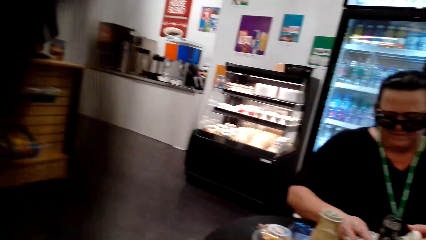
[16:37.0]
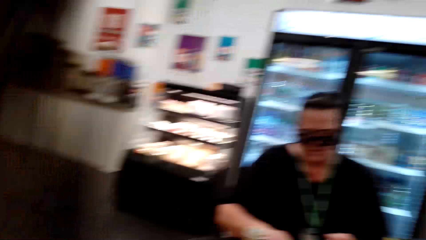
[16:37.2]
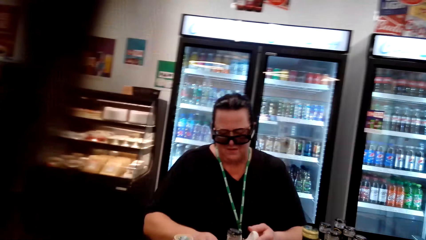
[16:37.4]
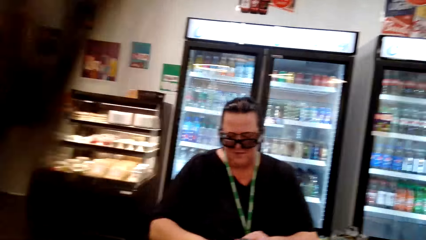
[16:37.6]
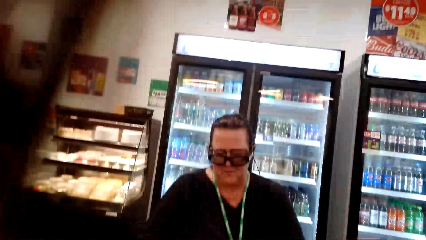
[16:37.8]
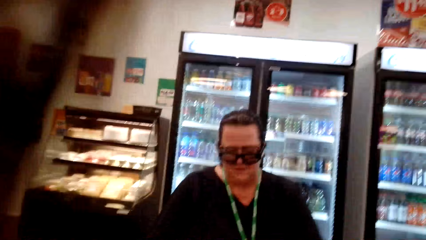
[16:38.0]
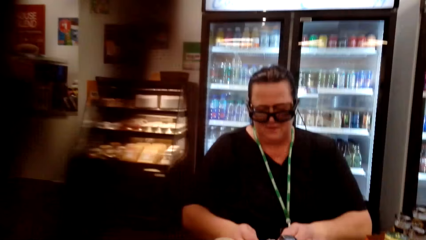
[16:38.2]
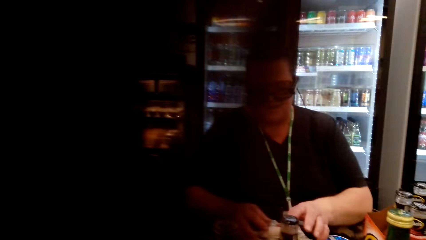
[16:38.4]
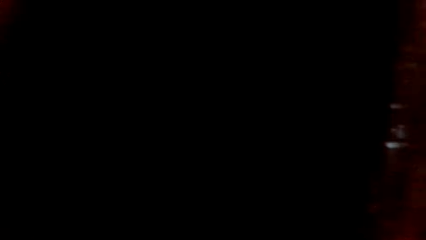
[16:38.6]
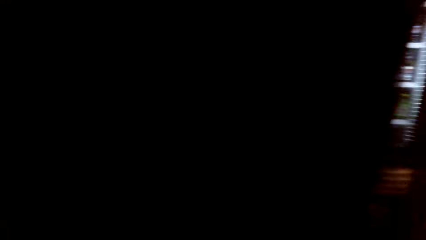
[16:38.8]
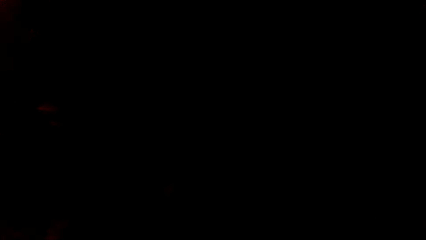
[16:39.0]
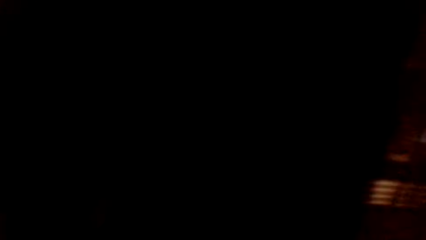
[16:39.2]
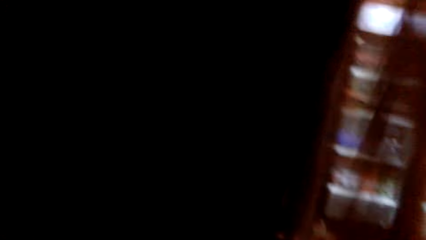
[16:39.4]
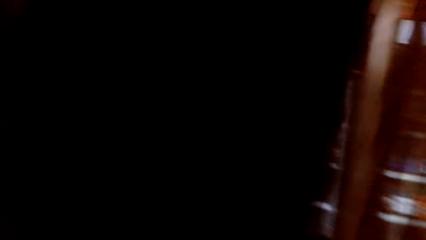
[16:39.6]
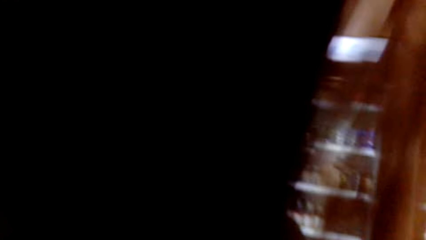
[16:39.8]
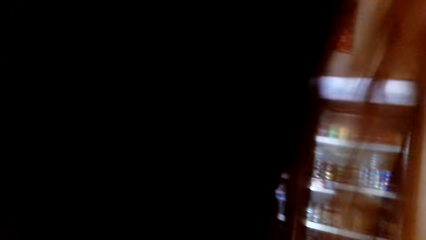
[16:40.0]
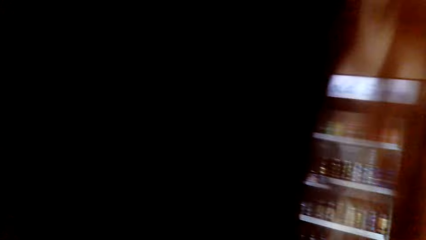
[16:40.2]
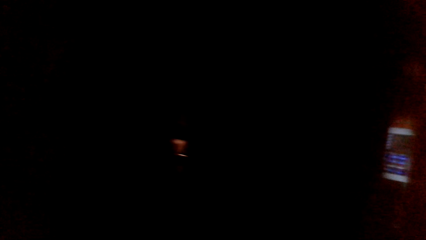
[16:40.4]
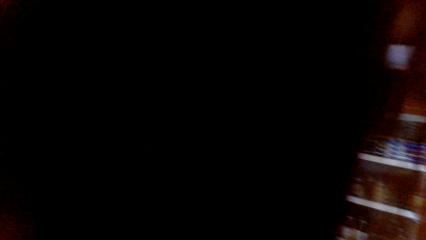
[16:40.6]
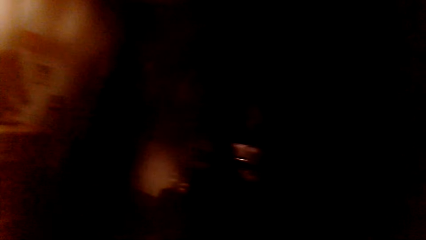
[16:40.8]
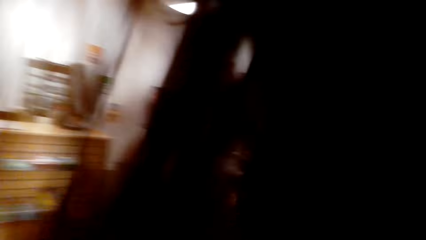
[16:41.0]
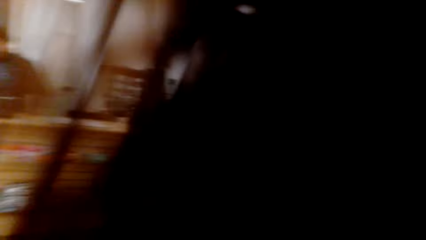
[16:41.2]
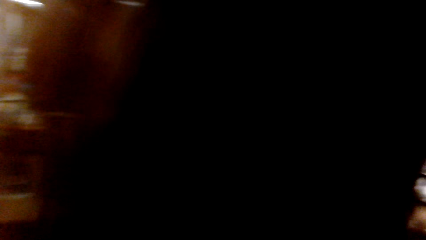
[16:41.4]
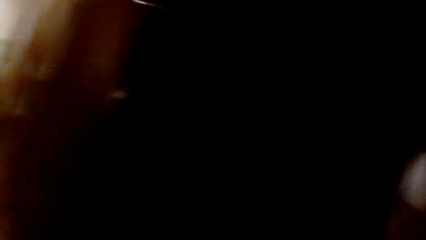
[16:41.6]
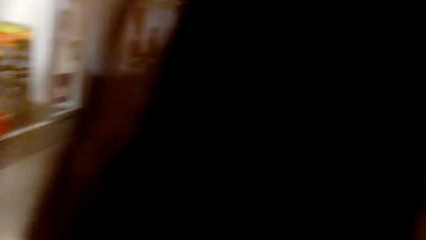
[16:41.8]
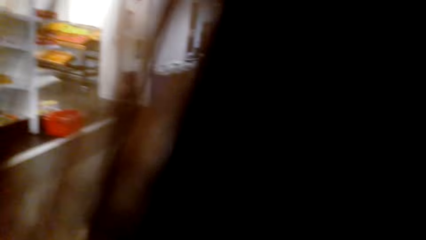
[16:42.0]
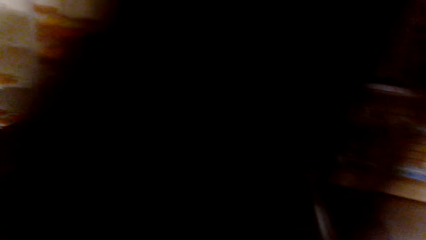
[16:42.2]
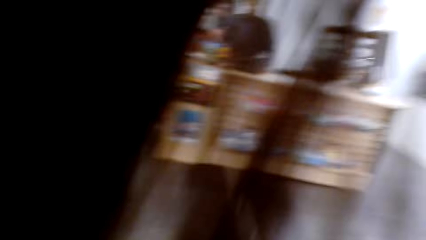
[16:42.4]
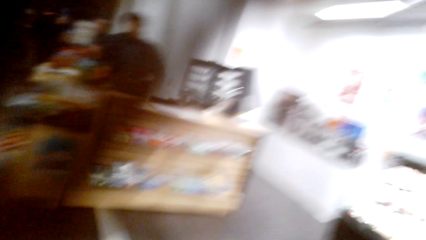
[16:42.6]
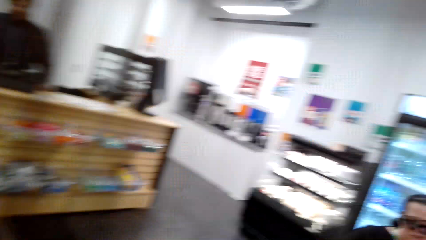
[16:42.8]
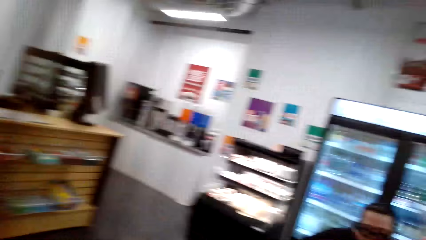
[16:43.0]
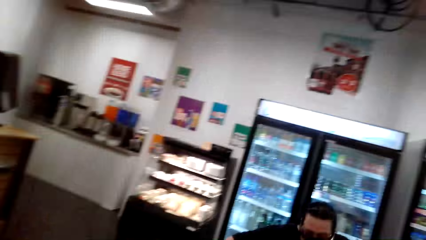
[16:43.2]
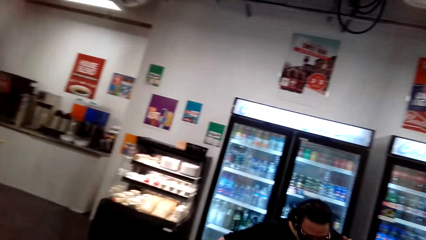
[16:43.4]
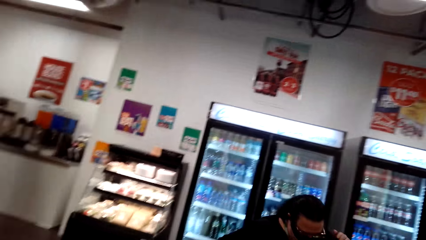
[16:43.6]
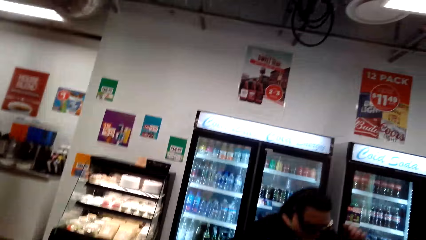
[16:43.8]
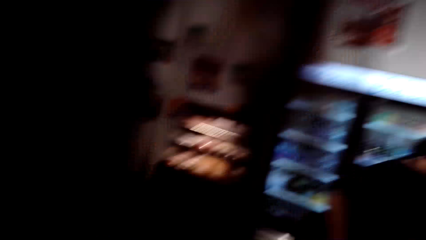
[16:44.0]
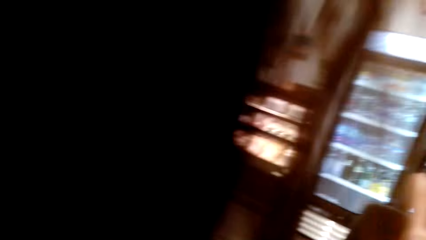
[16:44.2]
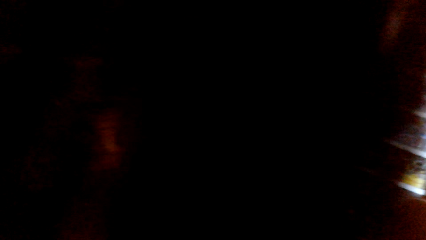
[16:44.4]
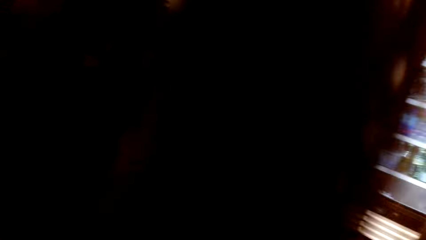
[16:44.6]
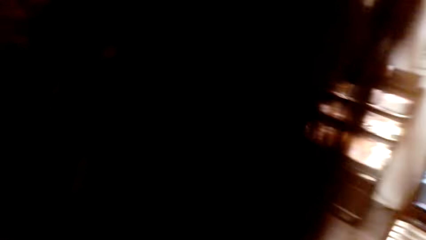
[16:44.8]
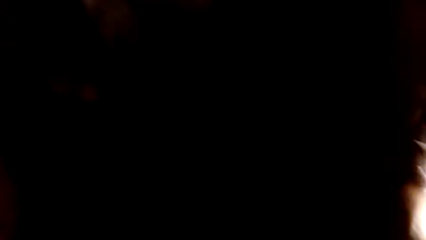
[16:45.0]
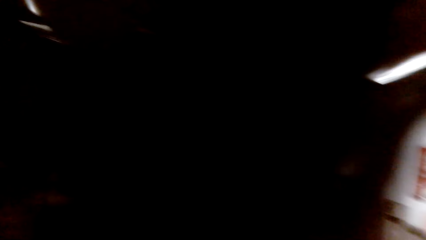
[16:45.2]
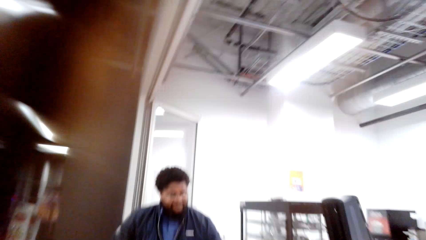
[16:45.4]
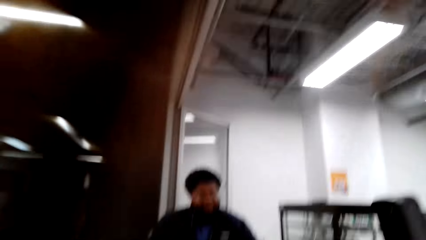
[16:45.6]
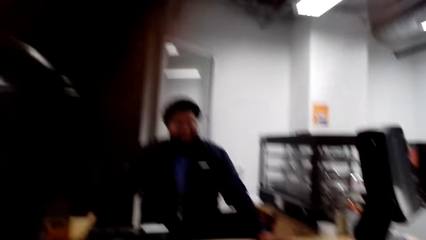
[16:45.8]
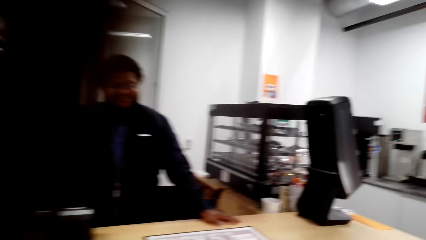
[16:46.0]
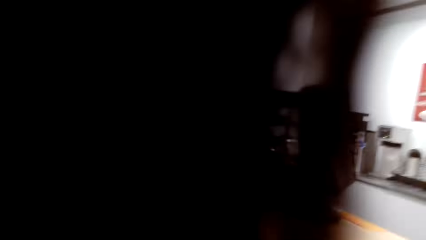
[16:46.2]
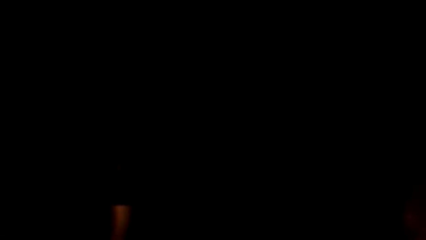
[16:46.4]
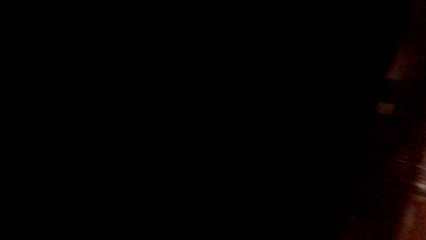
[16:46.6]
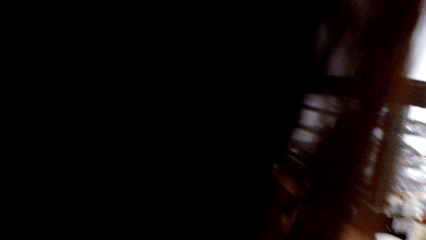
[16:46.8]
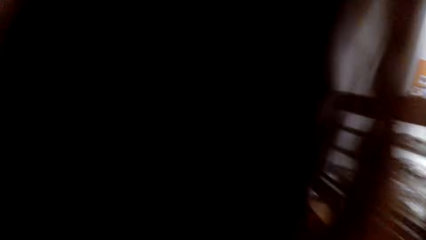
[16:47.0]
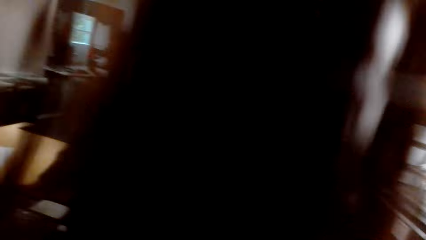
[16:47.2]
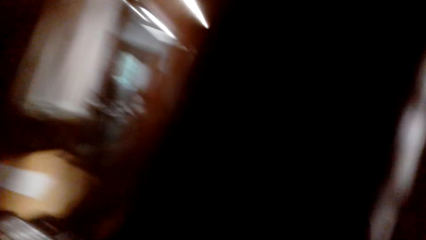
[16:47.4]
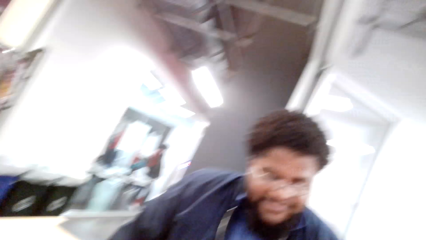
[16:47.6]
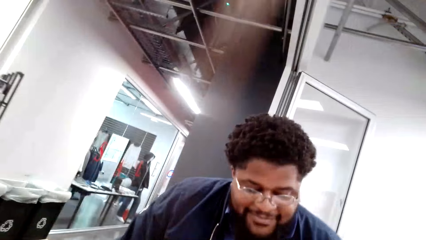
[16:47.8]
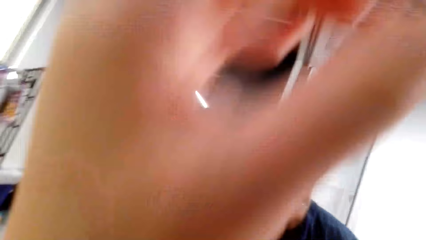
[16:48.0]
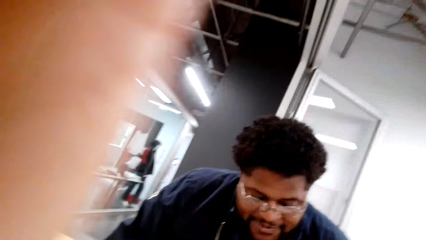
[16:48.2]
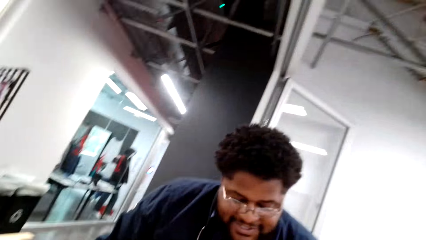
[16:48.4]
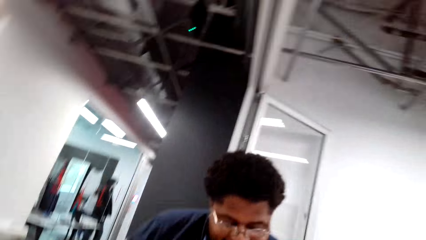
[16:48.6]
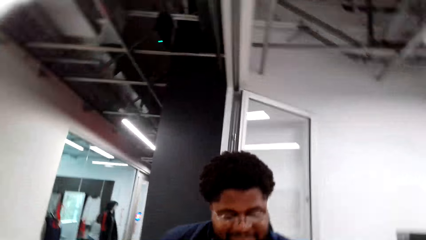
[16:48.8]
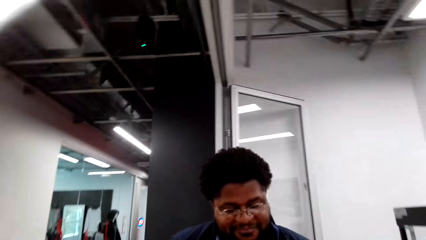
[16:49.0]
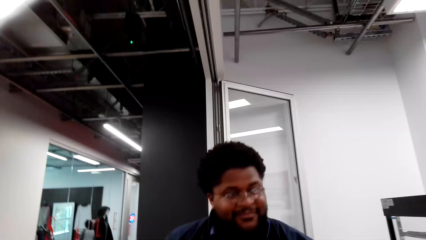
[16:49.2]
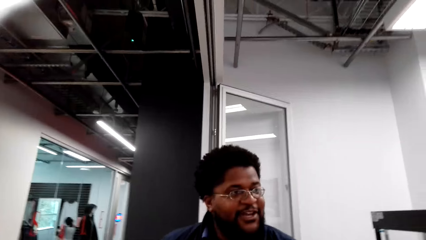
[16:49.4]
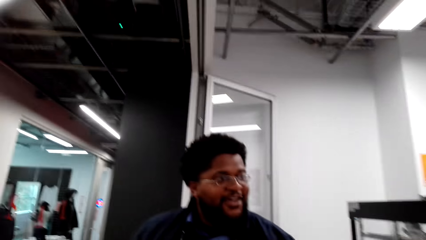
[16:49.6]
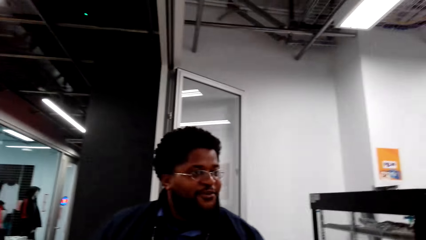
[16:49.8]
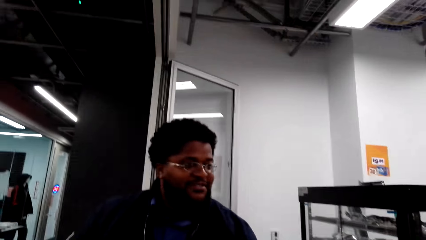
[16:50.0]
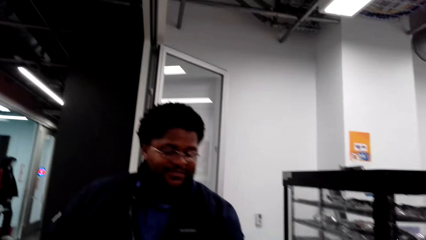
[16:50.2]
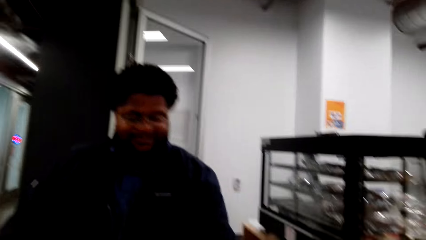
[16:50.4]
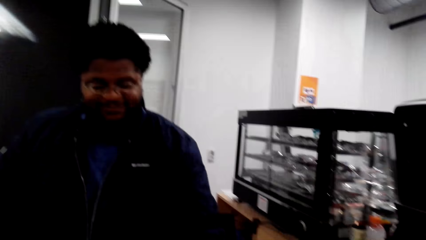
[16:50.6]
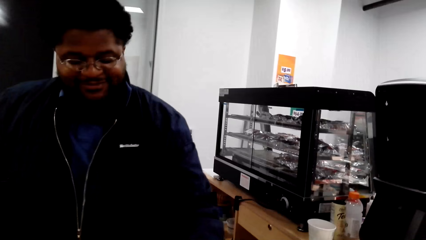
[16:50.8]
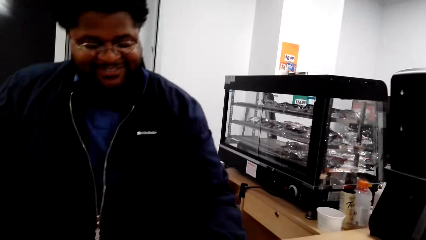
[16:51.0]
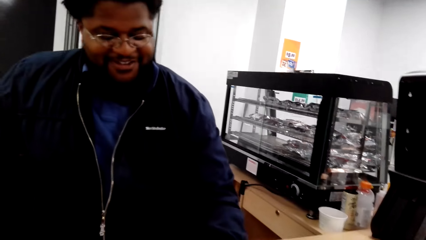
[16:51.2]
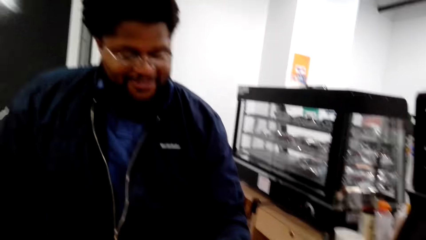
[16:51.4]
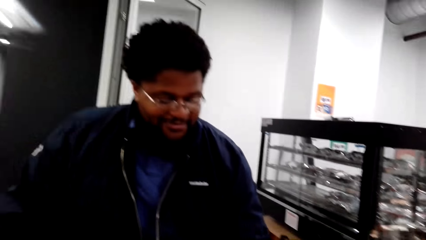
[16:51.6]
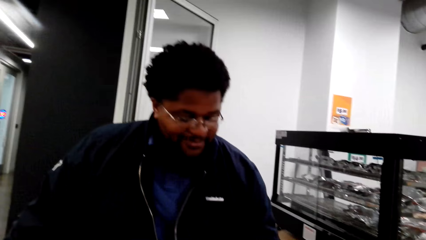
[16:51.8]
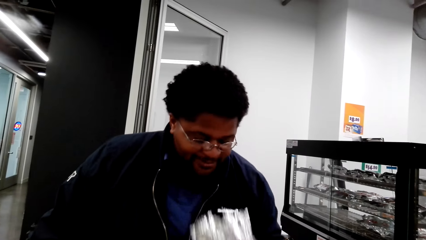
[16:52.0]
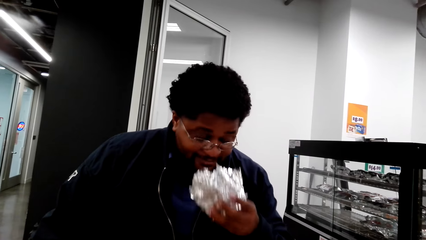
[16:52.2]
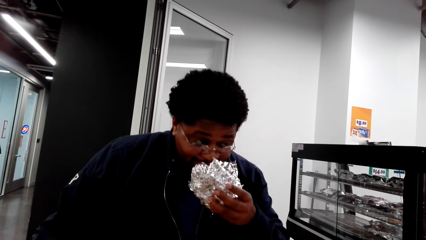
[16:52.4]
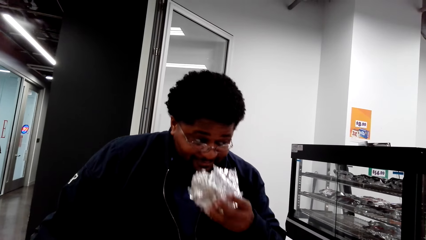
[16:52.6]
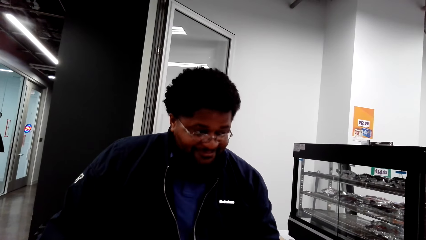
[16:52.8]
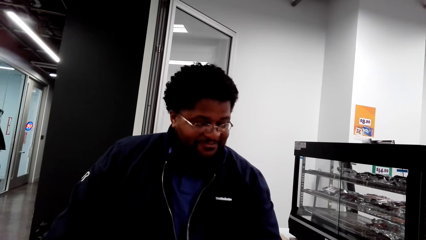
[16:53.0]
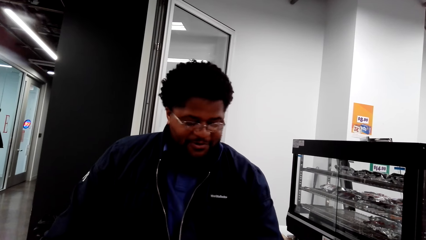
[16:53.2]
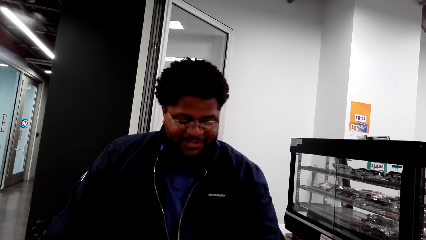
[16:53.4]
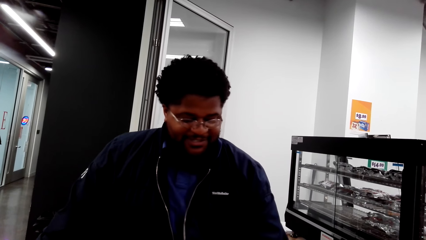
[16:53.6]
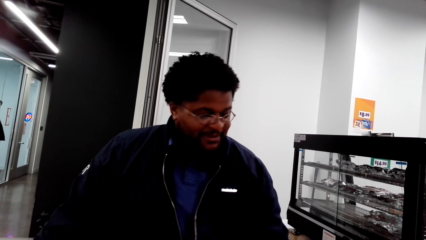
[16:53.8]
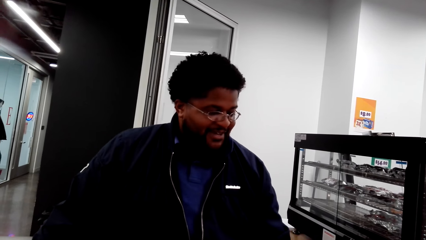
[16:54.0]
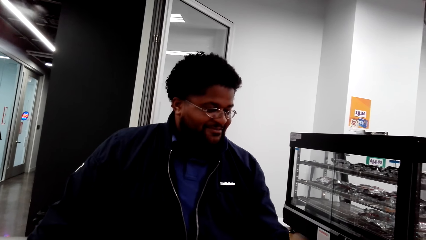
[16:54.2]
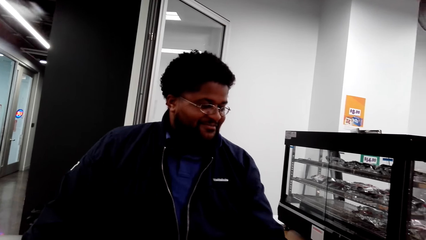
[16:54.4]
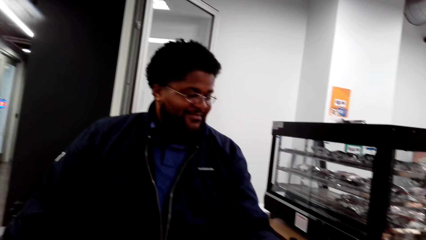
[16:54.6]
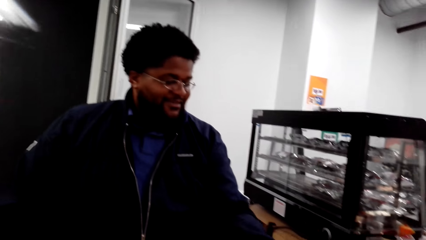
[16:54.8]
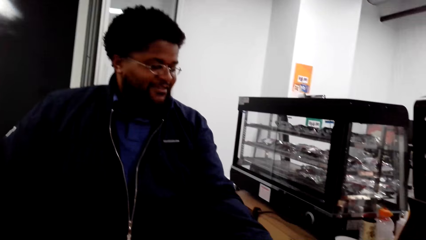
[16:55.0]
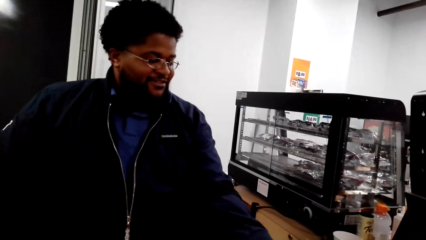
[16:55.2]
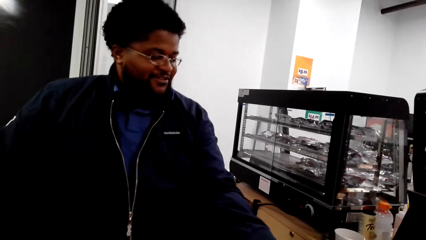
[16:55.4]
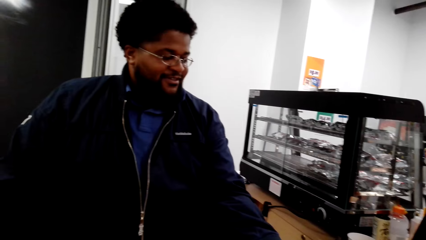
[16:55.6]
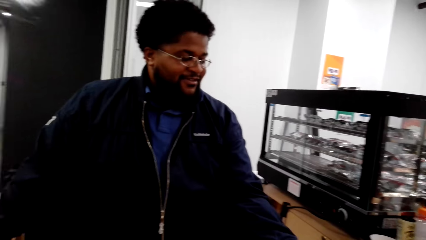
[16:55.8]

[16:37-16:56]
The camera wearer converses with the woman. She looks around the shop. The woman converses with the camera wearer. The woman stands up. The camera wearer converses with a man. She moves her hand. The man lifts his head up. The man smells something on the aluminium foil. The man converses with the camera wearer.
